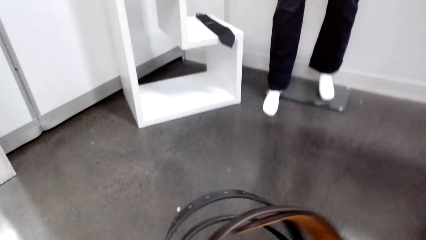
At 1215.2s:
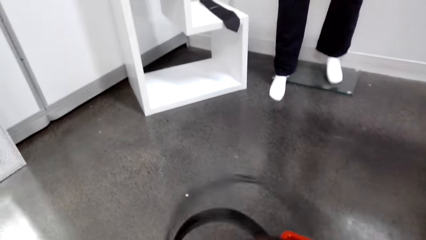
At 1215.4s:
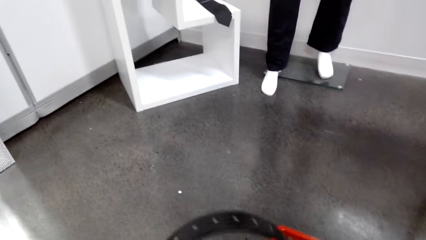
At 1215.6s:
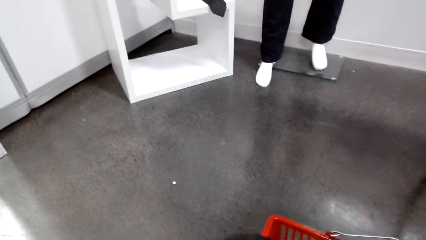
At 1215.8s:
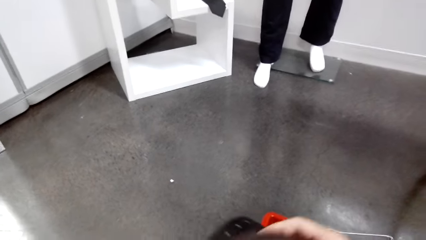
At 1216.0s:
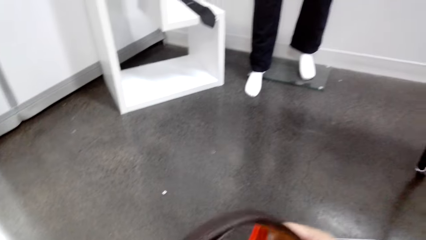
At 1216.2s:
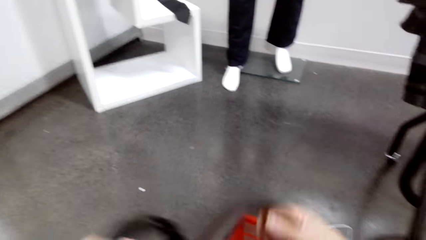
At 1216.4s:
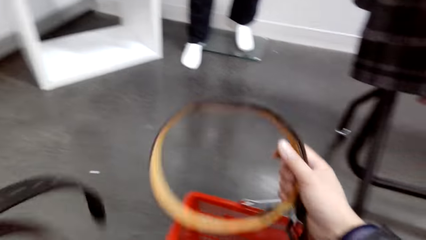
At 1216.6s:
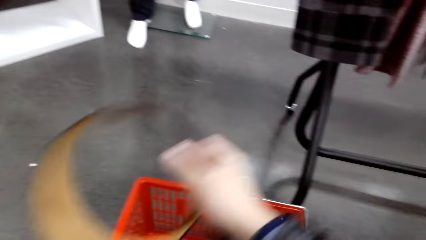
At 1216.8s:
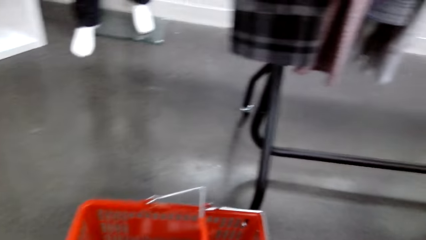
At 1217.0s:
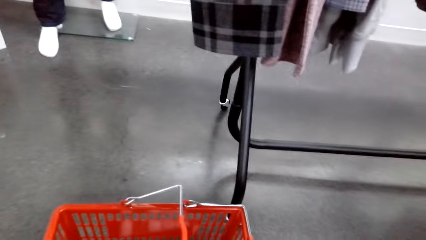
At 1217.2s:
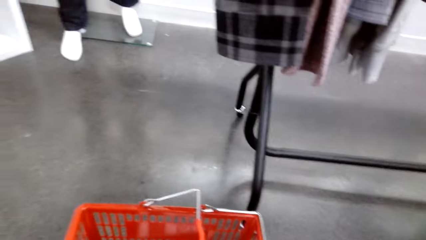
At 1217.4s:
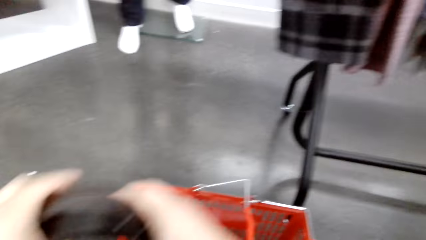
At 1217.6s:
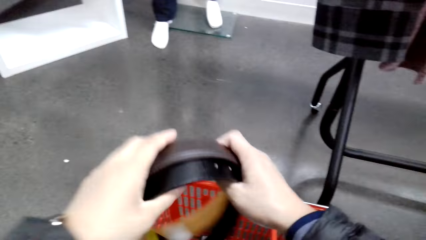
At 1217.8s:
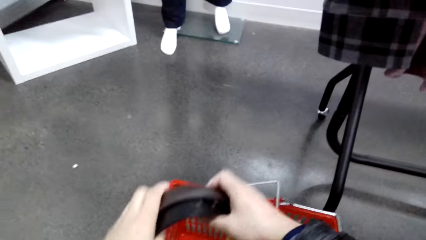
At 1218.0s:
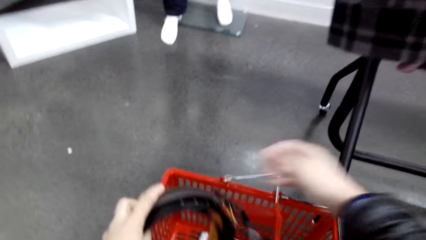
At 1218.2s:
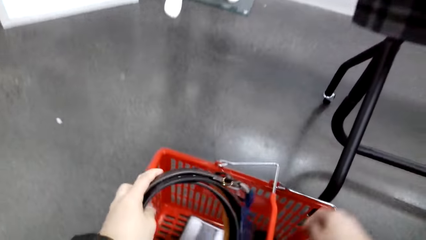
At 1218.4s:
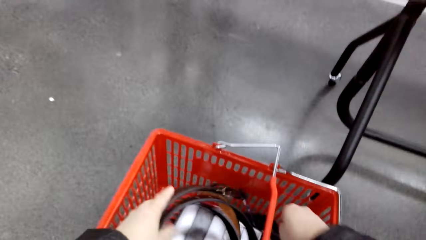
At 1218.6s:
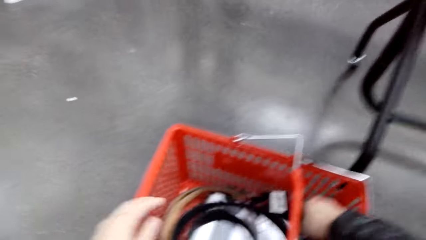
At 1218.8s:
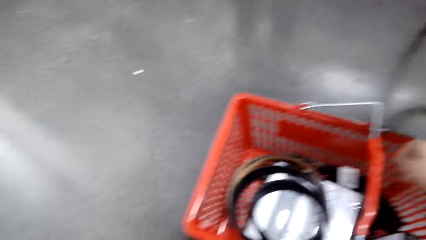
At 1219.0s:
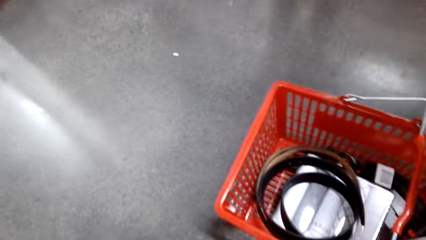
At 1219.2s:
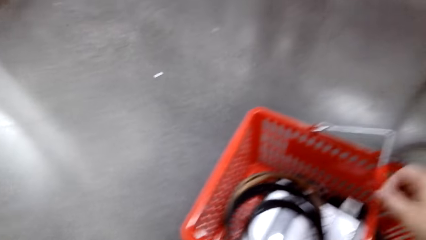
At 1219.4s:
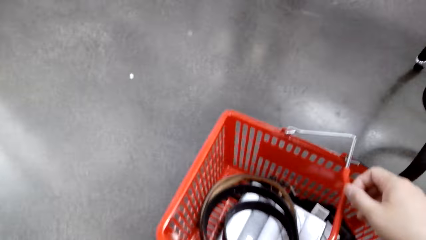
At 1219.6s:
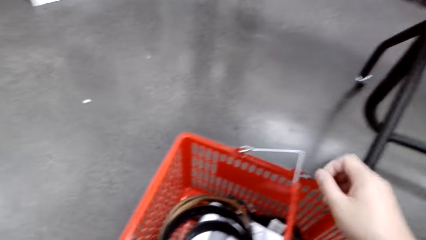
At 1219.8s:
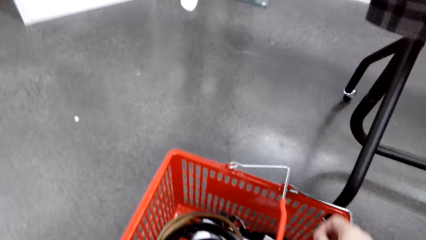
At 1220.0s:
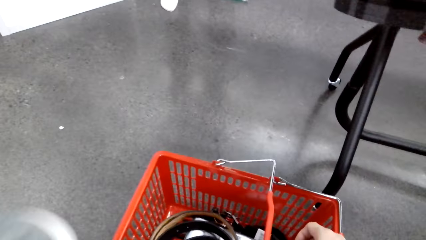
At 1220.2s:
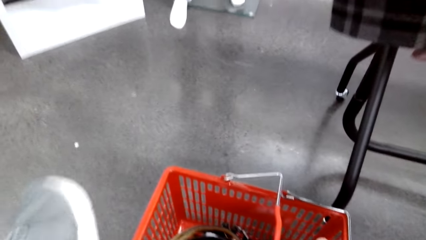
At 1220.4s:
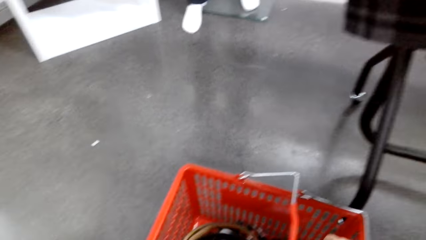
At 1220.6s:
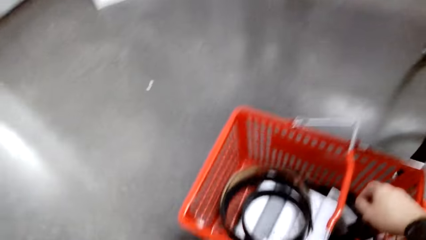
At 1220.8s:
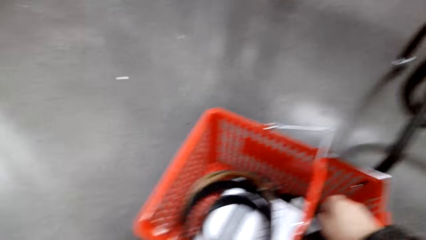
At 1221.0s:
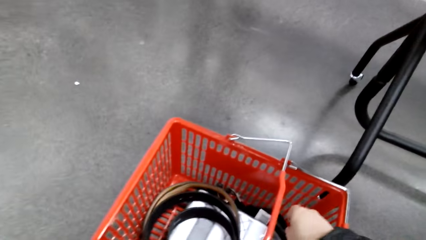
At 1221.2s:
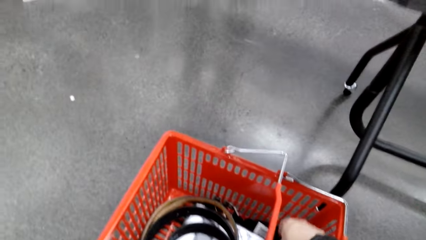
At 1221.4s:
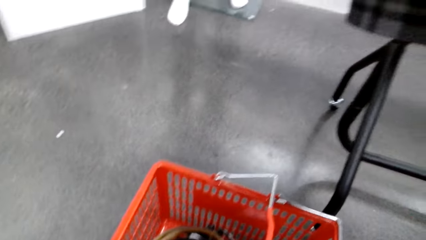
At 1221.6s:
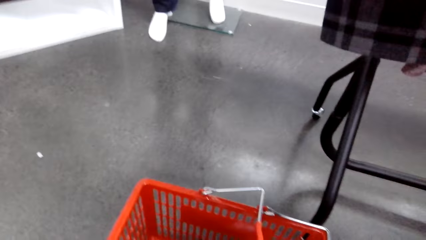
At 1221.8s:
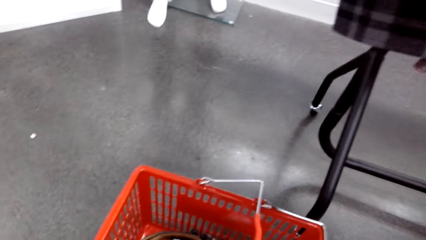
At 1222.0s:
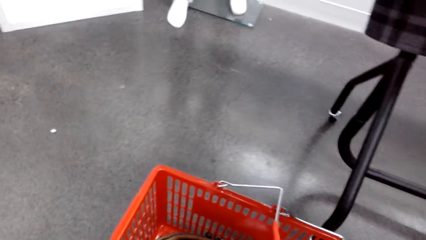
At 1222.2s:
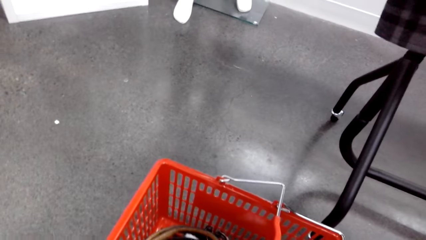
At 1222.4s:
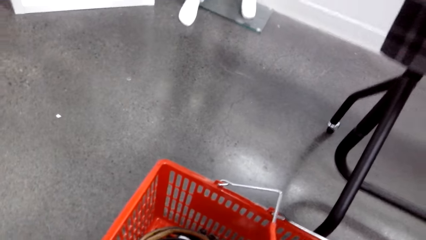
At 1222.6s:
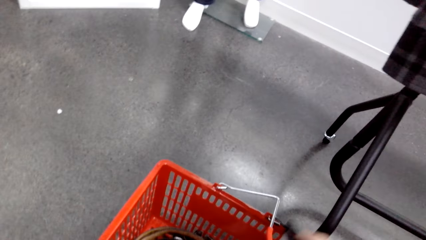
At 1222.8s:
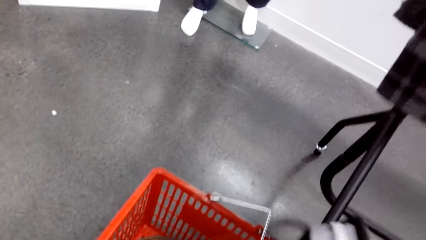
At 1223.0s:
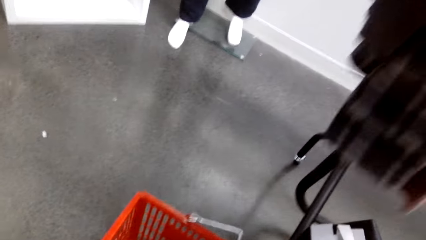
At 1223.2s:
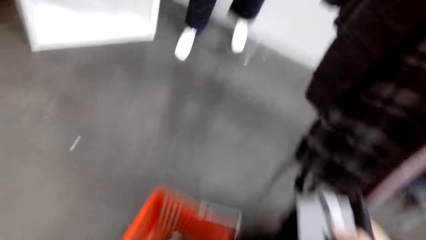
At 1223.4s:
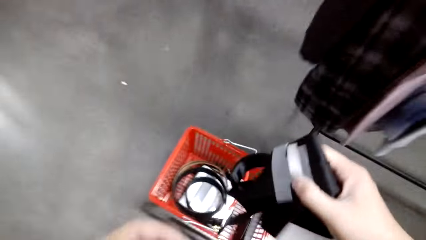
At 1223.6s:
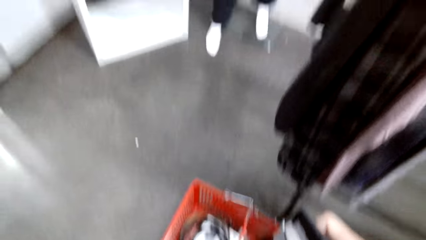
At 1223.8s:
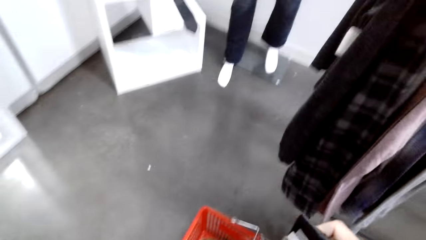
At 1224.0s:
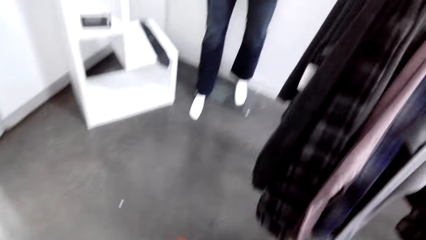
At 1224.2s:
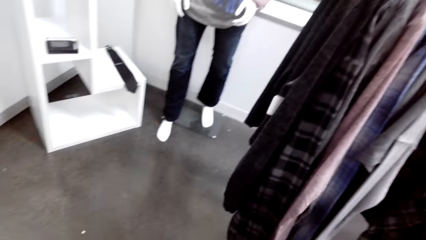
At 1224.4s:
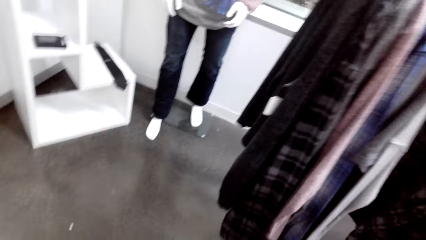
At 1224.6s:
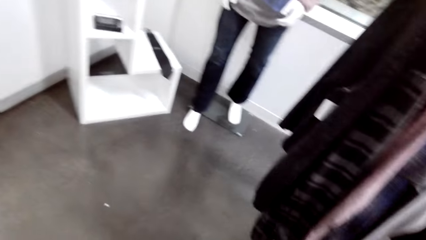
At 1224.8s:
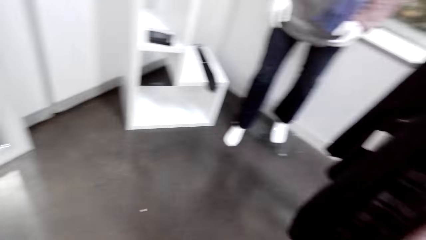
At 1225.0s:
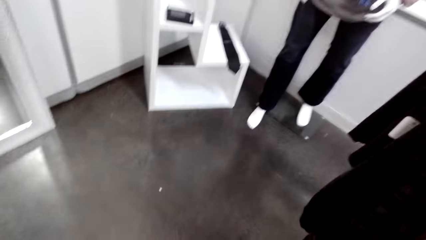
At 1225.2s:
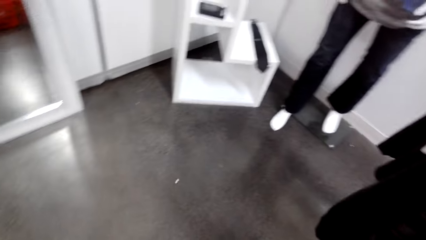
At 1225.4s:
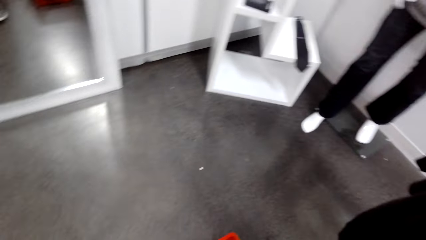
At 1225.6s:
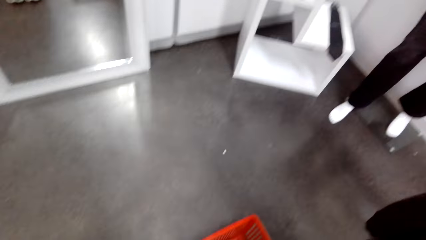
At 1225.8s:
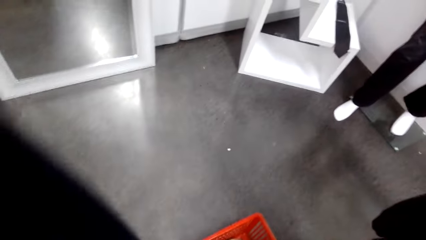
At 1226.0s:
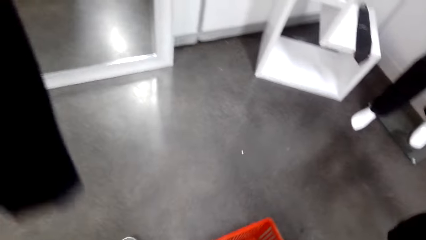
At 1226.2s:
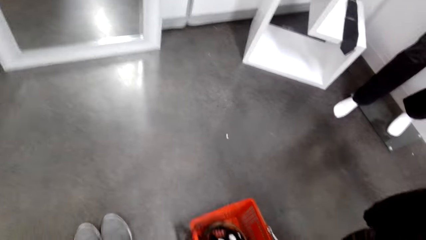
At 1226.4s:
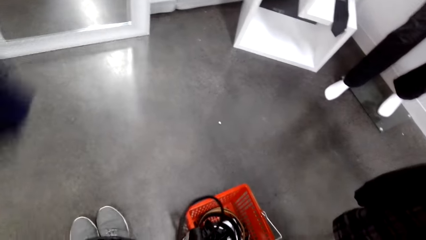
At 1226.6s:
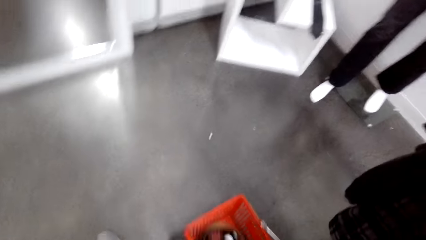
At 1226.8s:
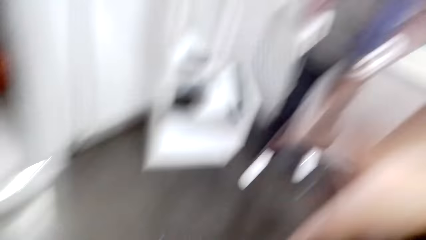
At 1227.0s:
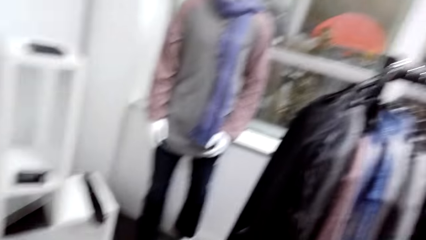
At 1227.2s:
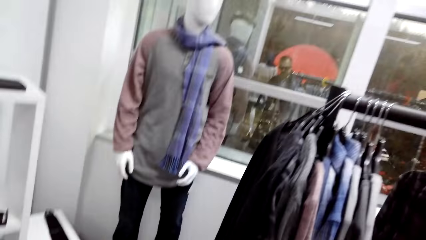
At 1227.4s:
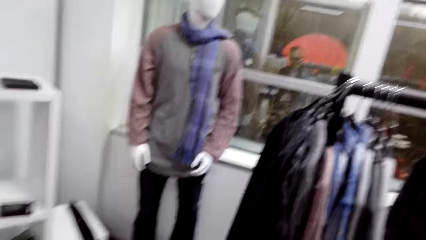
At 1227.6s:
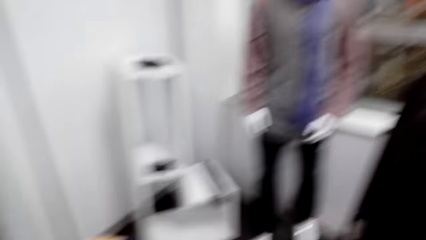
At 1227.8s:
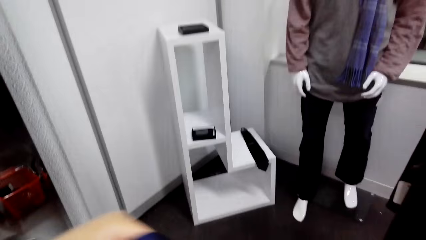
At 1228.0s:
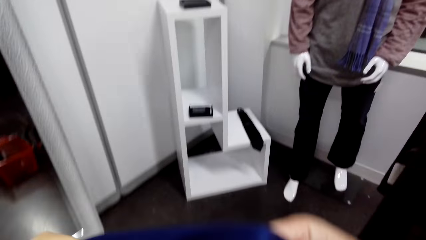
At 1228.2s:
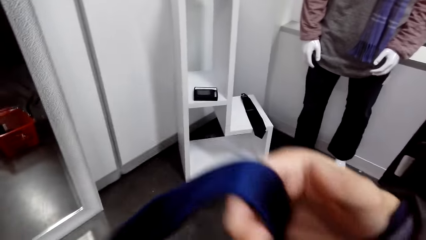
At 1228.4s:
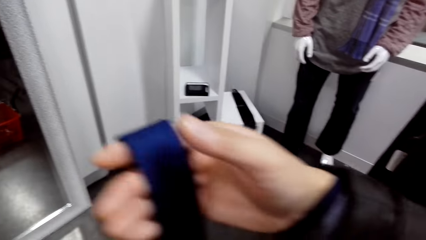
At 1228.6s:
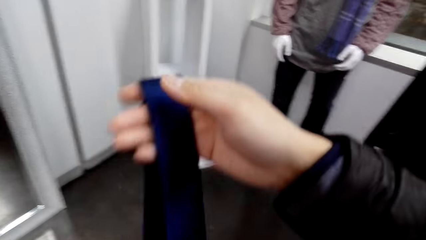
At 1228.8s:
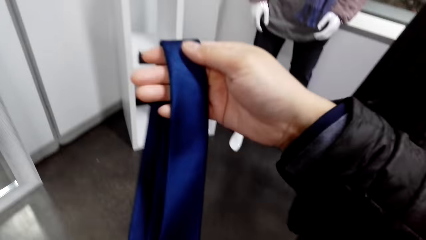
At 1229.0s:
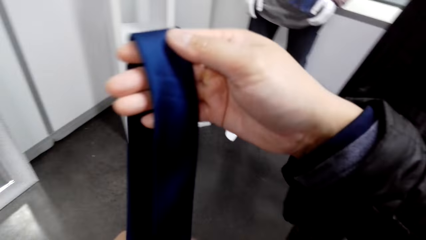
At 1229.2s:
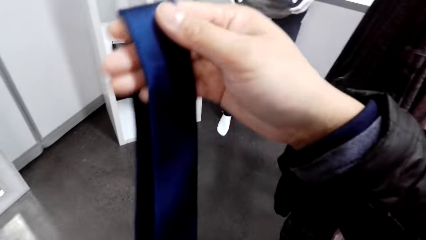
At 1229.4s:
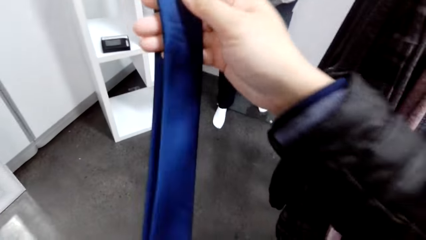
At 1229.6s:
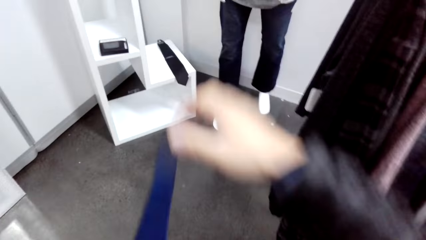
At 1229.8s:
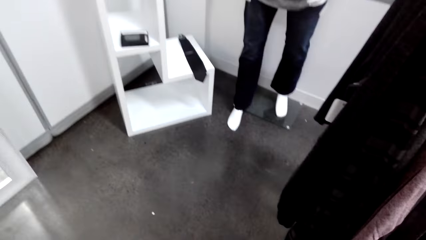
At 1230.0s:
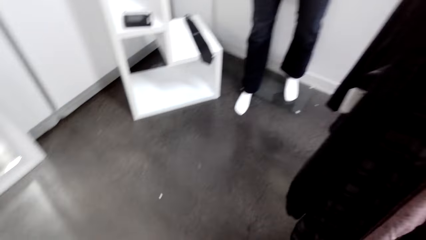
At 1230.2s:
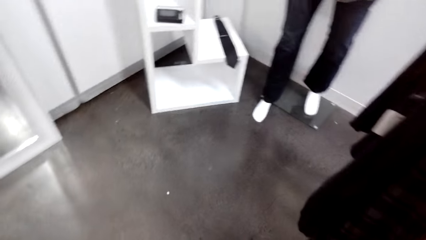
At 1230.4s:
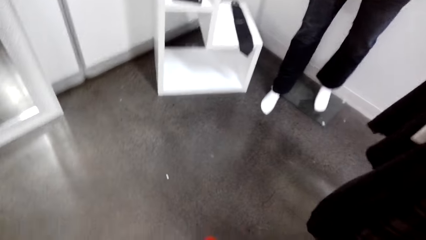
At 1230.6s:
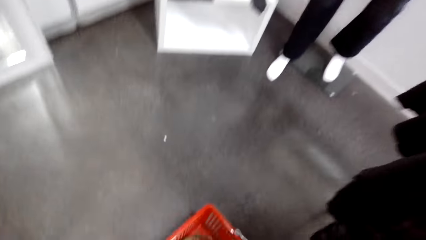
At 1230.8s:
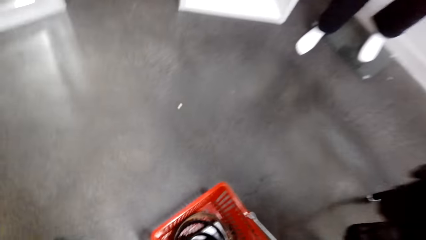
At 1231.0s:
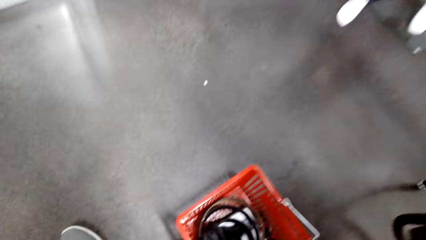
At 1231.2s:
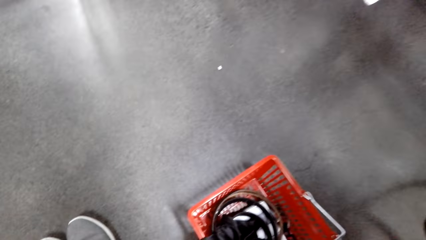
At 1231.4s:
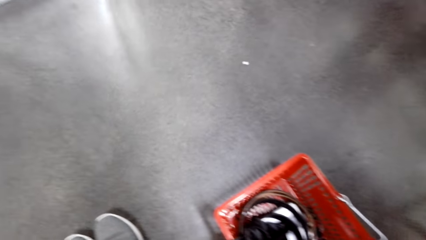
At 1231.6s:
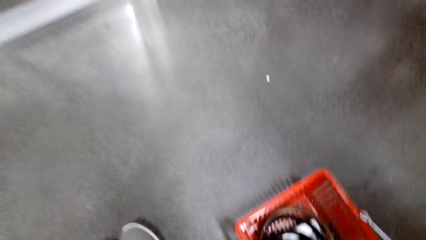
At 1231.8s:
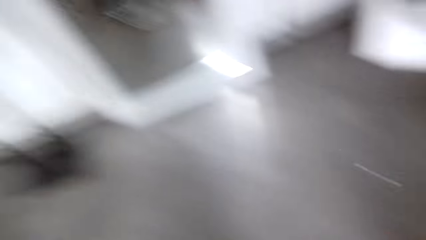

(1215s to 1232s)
The camera wearer picks up a belt. They do something. They put the belts in the shopping basket. They do something. They pick up a tie. They do something. They fold the tie.
